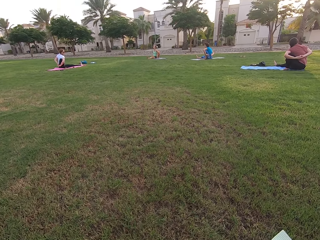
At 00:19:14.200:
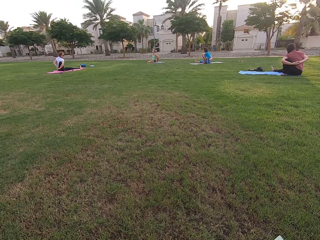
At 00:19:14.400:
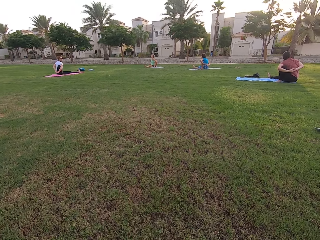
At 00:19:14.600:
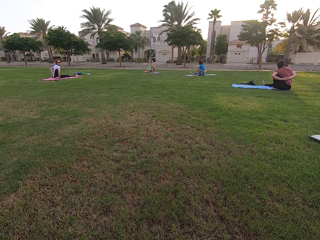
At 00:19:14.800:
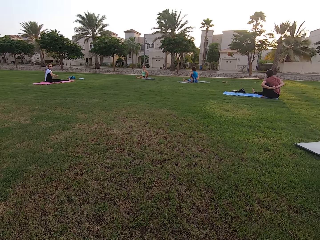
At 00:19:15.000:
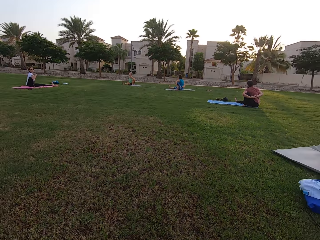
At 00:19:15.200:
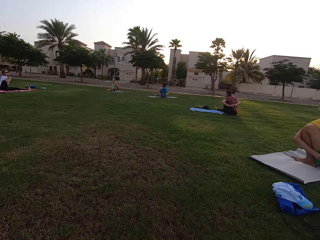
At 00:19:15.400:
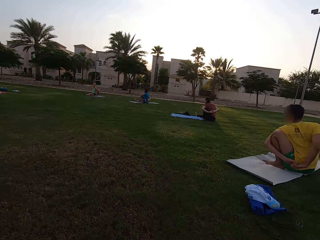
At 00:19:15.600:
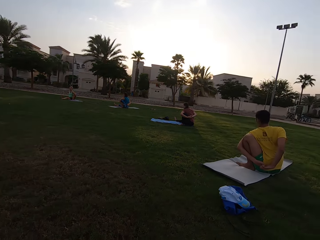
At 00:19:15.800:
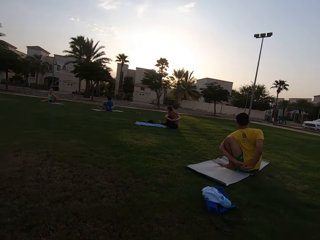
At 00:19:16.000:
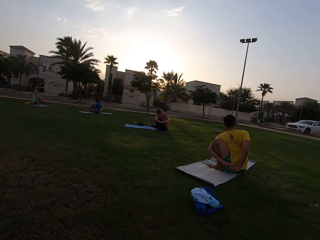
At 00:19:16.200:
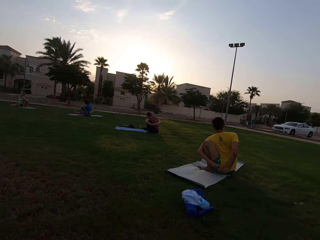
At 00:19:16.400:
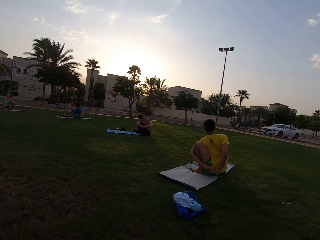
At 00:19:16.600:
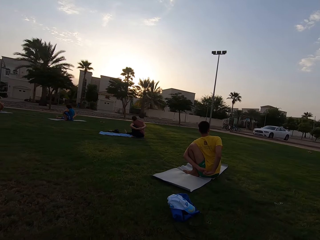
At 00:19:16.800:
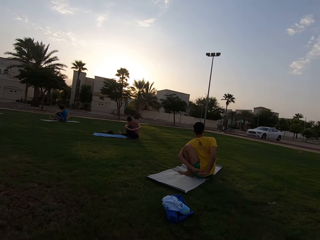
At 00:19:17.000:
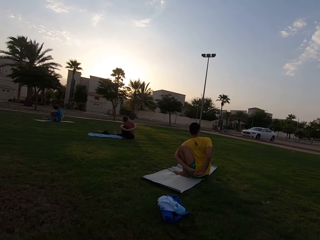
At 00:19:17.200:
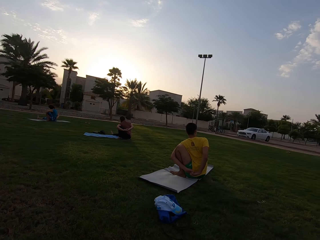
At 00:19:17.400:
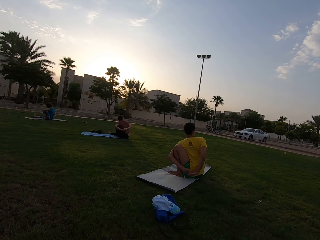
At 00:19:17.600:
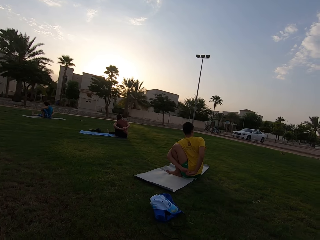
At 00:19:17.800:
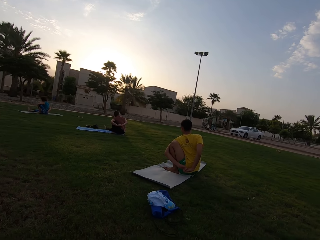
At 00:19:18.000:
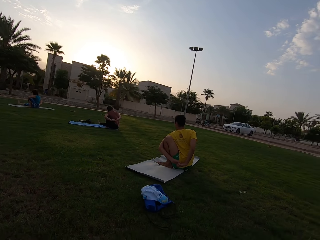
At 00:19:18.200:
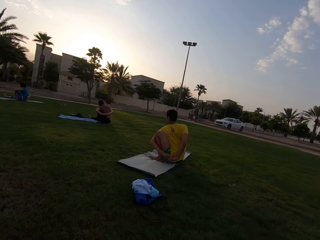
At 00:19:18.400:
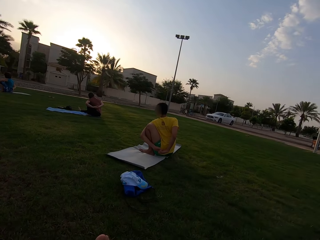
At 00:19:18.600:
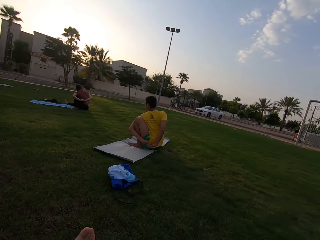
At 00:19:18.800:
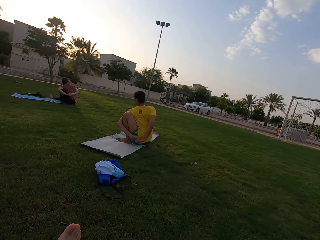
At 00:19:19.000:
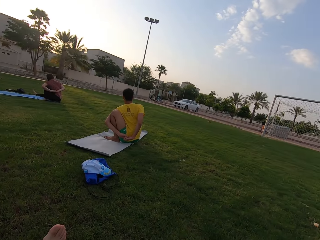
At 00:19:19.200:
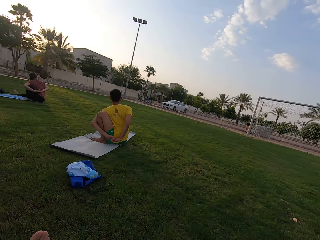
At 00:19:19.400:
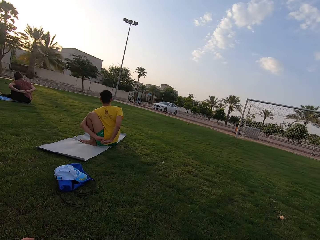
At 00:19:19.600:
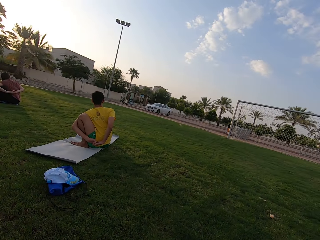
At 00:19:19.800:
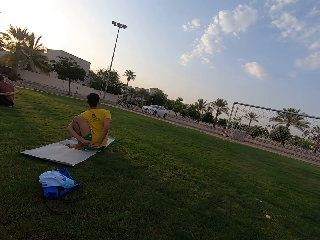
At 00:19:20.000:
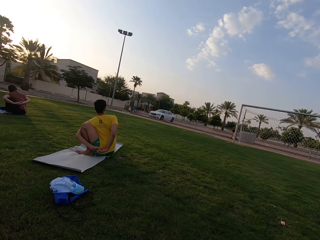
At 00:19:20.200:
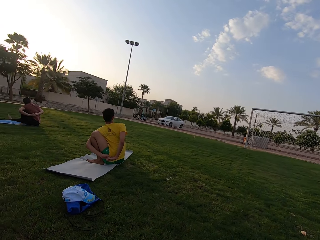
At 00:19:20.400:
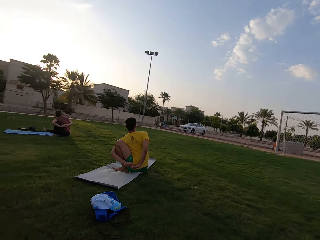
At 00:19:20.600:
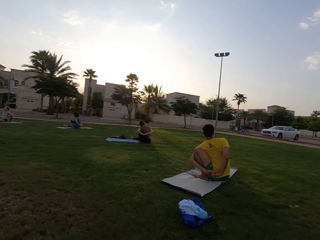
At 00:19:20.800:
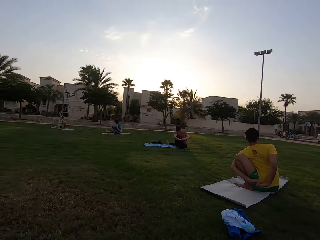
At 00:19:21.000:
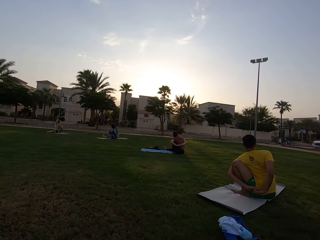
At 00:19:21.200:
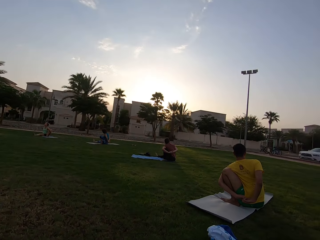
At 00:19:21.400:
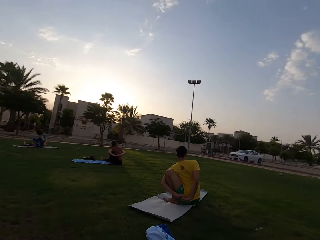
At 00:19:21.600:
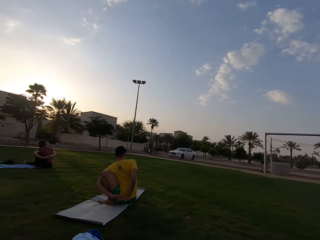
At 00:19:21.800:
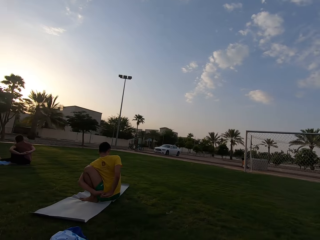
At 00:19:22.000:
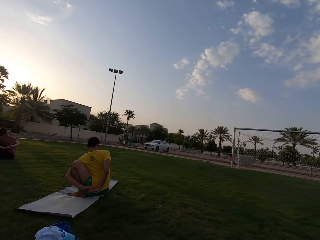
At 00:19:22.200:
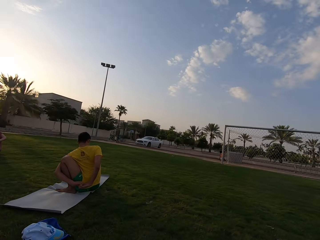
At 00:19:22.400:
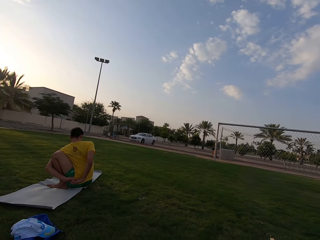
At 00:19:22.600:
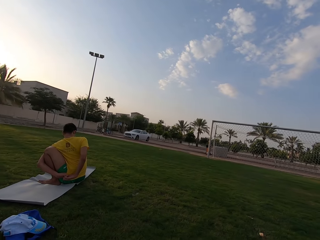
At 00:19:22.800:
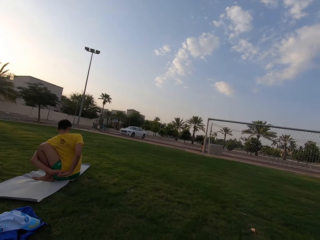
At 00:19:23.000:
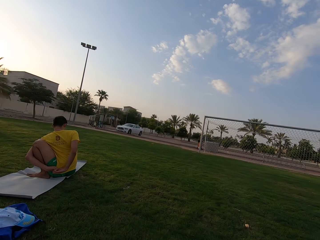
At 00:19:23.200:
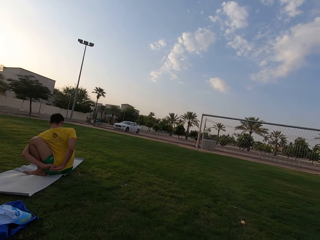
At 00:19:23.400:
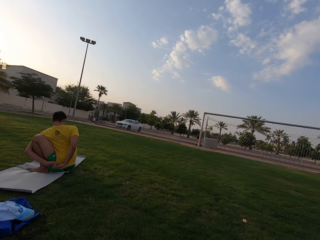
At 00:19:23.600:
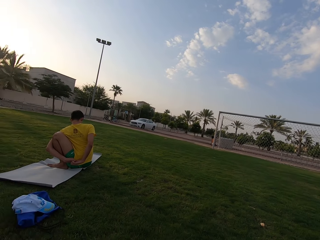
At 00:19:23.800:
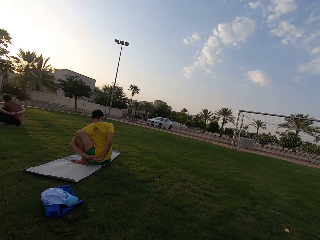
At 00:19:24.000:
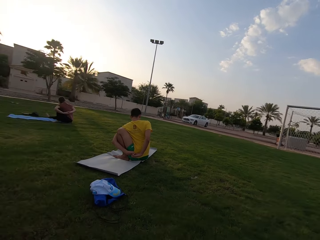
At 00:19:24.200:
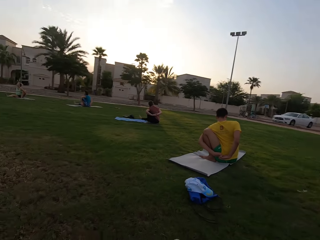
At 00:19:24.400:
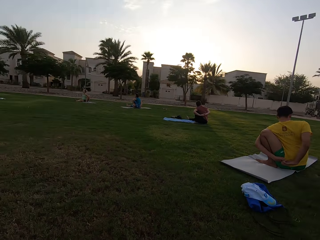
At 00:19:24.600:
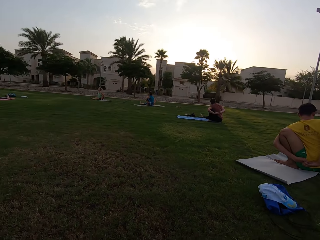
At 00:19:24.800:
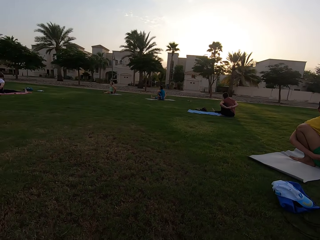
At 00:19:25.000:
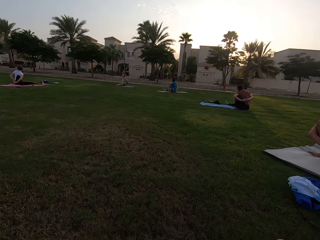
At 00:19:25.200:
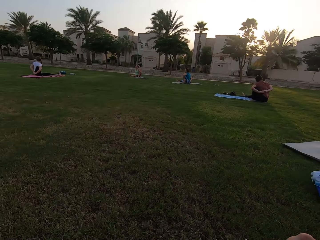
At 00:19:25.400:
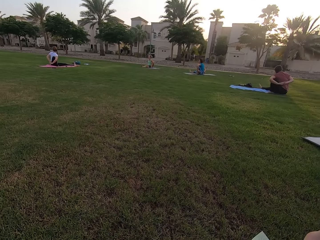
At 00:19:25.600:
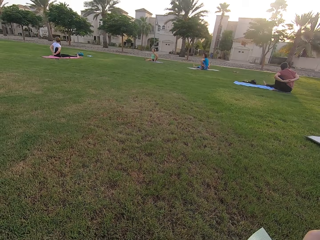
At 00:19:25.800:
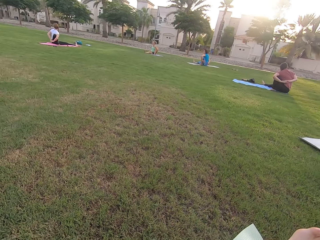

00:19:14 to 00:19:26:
The camera wearer looks around the field.

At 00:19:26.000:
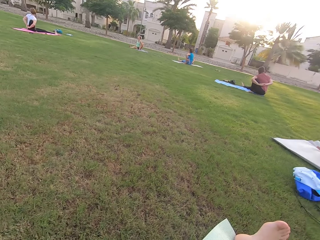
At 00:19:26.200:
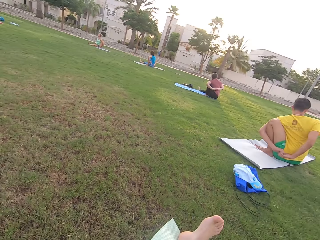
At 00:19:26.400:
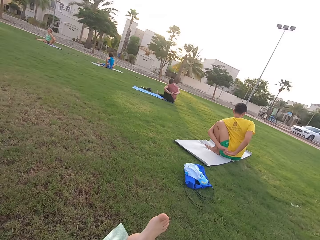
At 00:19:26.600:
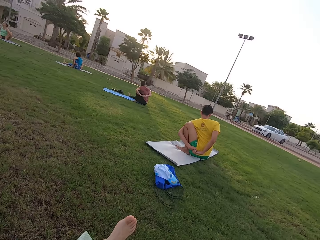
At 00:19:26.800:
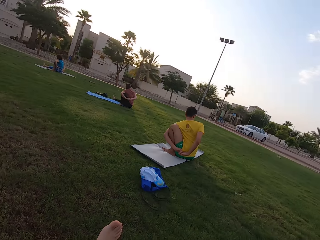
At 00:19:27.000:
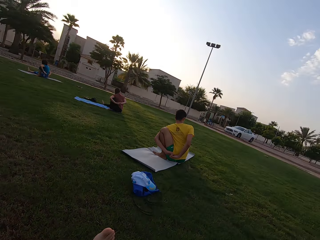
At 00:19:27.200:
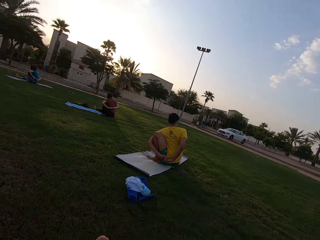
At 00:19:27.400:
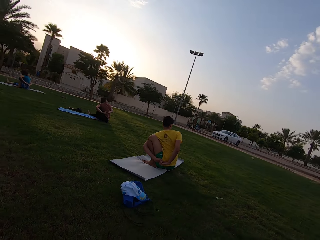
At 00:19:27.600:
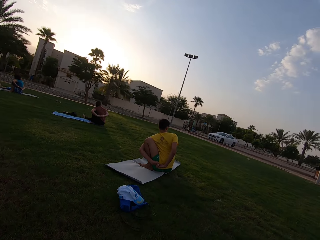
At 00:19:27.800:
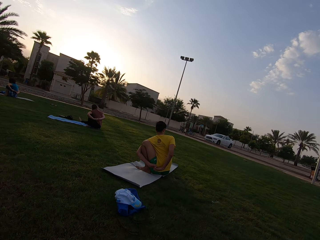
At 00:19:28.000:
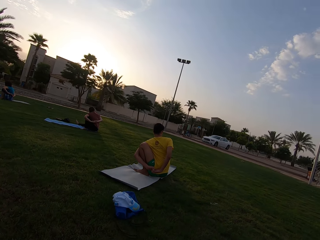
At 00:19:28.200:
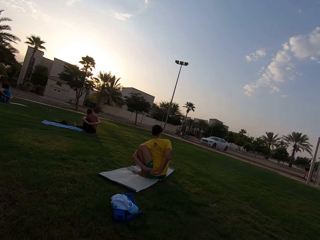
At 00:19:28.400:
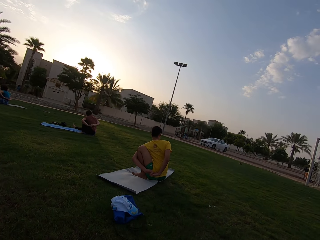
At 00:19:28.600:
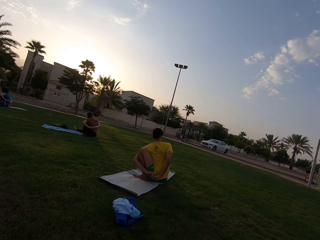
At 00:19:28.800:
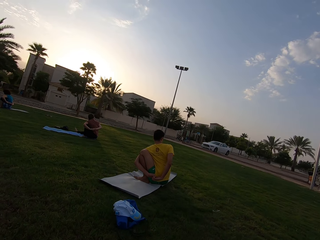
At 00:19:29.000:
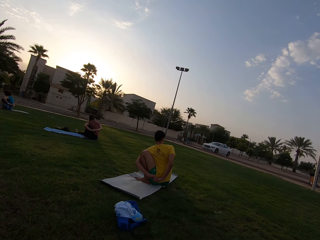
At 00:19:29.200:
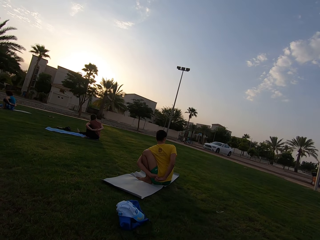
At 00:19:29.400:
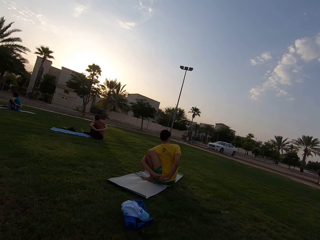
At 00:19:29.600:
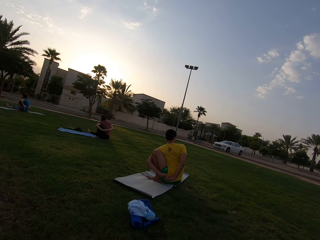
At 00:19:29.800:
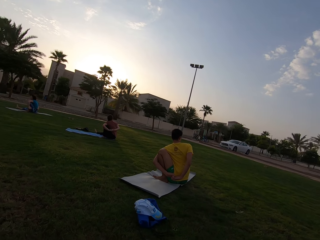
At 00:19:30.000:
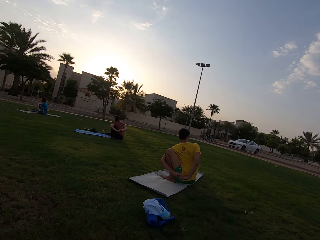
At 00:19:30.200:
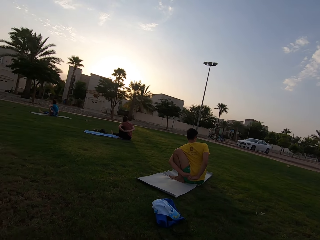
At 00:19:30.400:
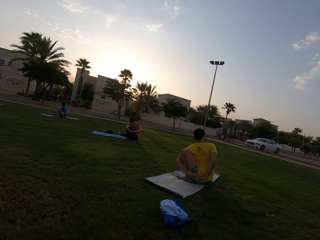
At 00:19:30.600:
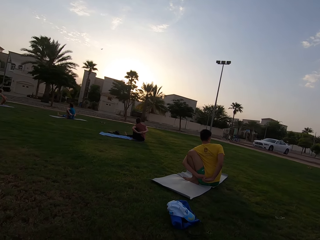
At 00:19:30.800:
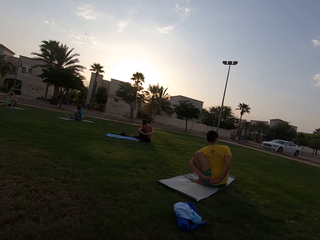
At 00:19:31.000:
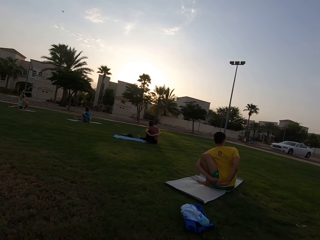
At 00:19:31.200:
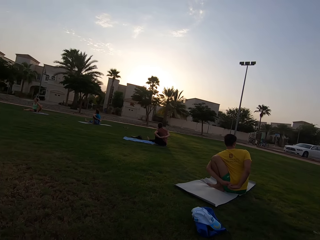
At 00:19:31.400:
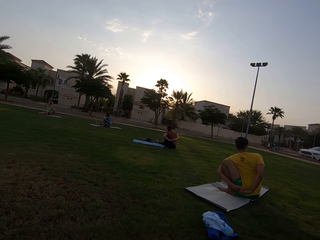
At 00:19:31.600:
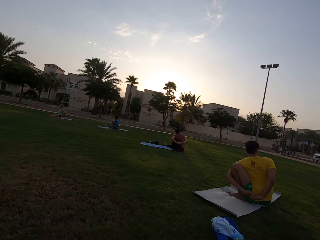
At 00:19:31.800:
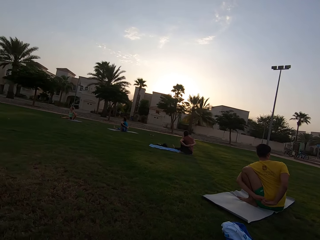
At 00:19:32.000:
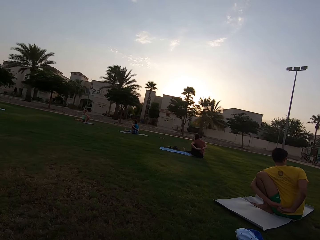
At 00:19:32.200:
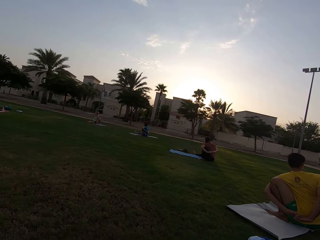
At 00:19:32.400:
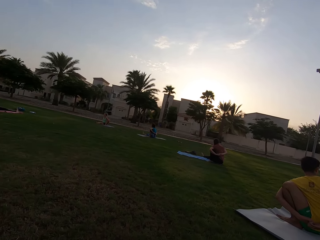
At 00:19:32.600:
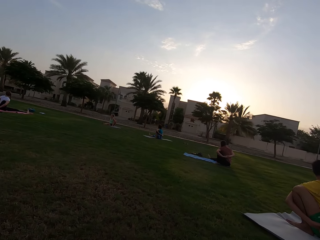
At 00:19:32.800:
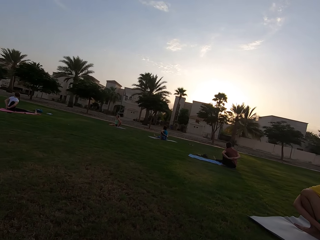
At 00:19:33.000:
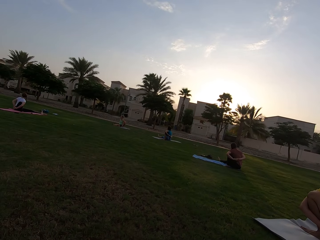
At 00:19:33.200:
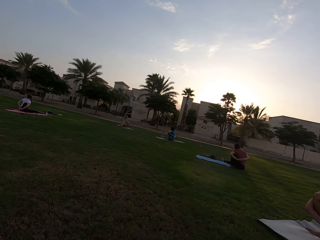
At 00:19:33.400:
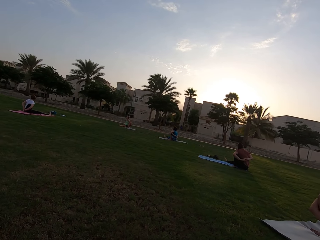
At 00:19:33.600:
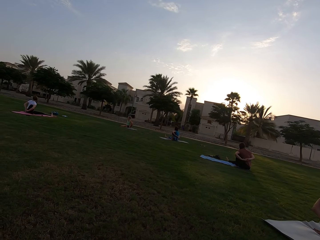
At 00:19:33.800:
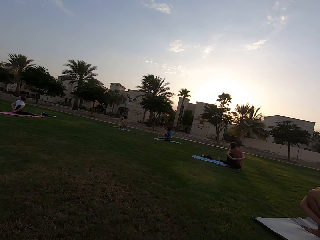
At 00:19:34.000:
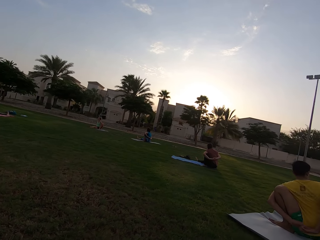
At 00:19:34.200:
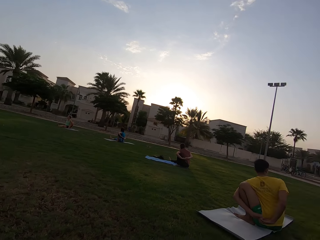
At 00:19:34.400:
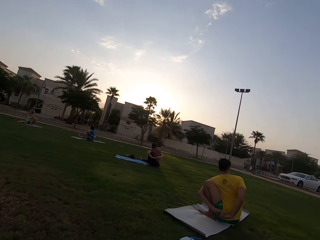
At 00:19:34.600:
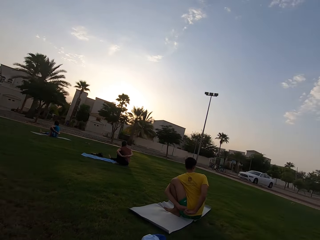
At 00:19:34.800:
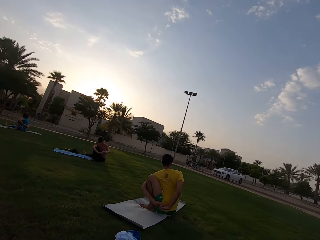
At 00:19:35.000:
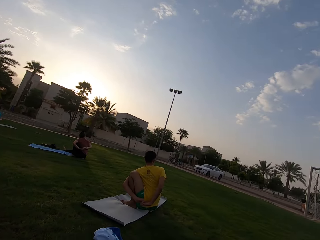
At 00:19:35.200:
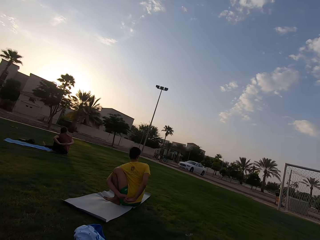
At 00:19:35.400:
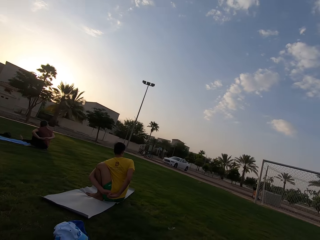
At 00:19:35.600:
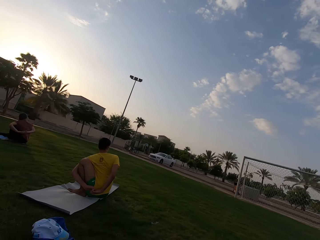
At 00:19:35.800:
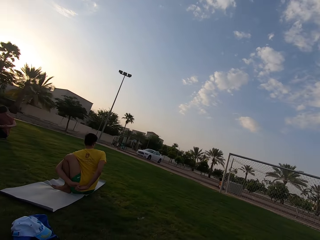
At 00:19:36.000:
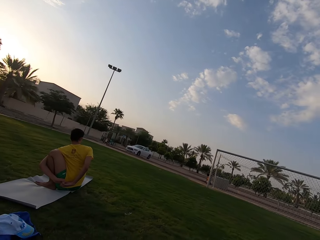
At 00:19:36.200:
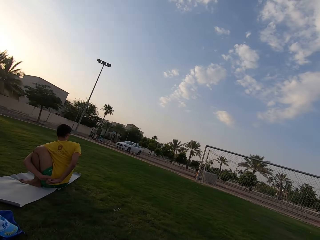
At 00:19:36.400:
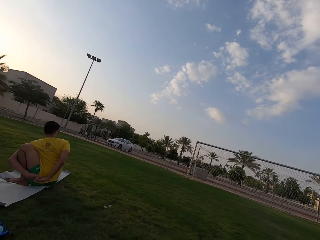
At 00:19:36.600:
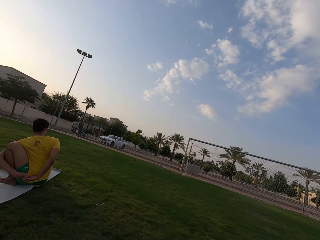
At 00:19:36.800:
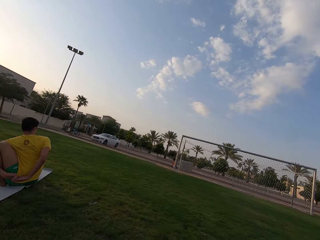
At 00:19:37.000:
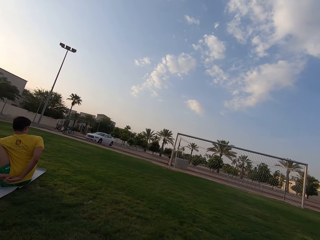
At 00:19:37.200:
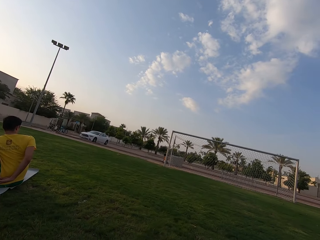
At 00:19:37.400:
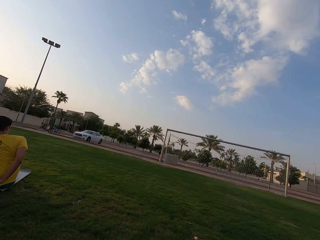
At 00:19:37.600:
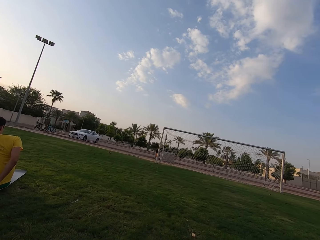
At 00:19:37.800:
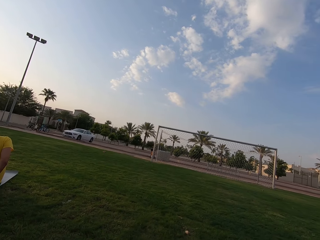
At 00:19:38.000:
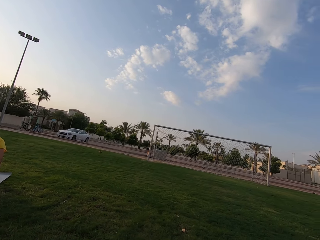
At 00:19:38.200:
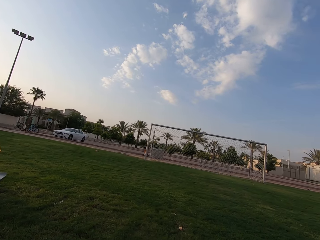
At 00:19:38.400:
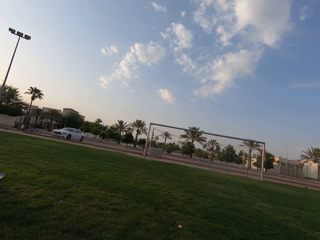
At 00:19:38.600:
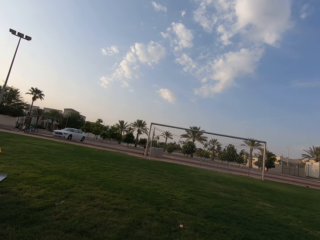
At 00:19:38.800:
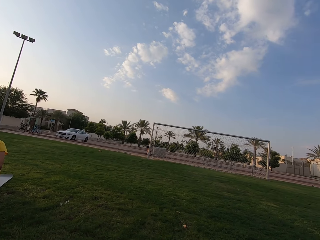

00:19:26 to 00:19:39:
The camera wearer looks around the field.
